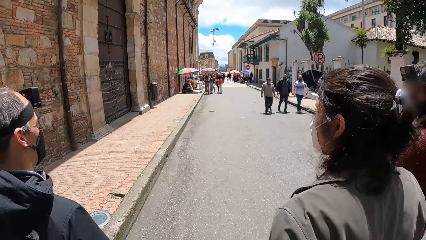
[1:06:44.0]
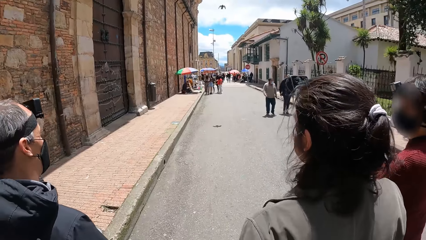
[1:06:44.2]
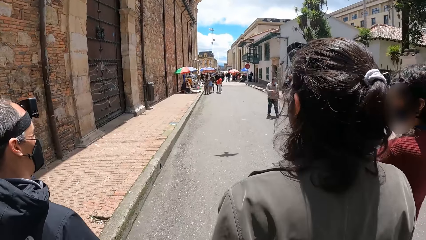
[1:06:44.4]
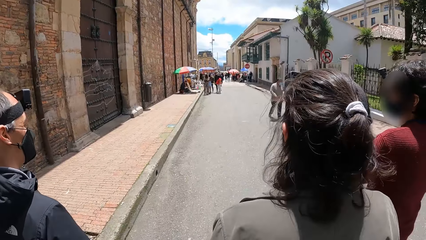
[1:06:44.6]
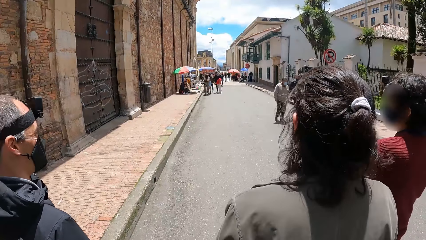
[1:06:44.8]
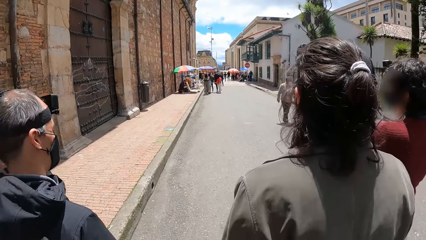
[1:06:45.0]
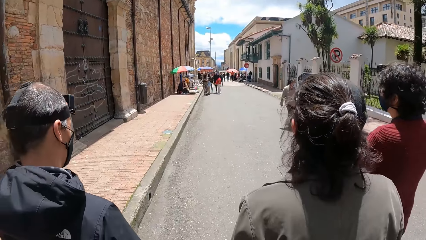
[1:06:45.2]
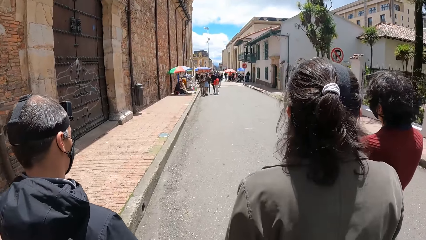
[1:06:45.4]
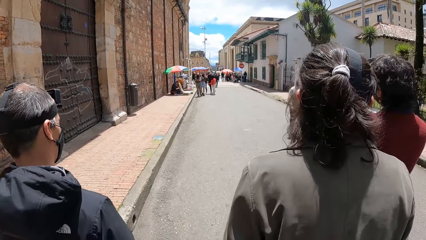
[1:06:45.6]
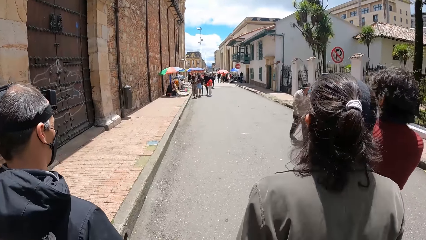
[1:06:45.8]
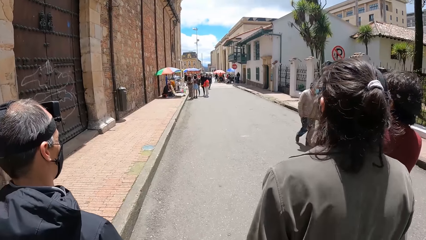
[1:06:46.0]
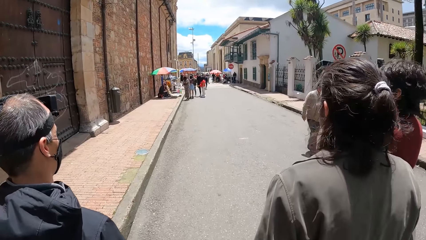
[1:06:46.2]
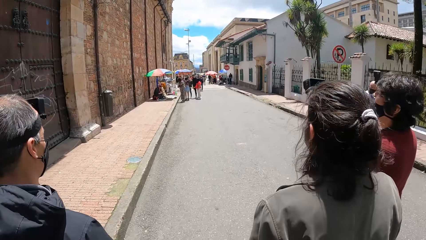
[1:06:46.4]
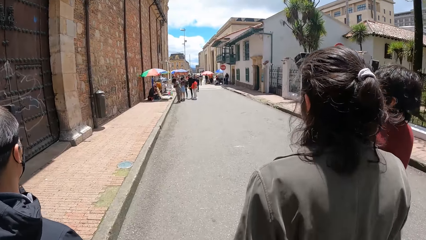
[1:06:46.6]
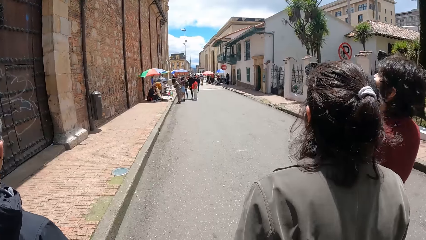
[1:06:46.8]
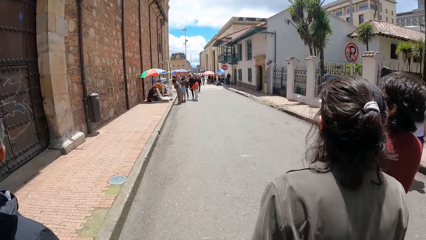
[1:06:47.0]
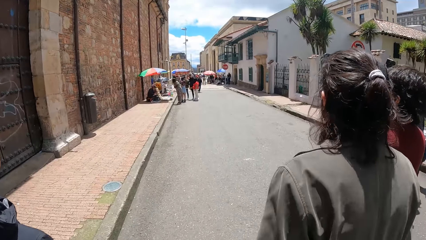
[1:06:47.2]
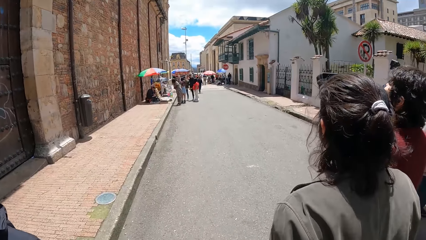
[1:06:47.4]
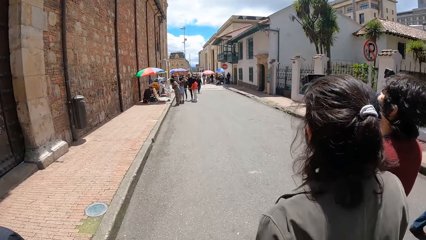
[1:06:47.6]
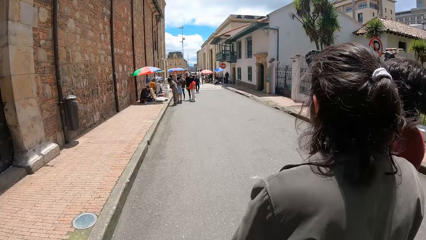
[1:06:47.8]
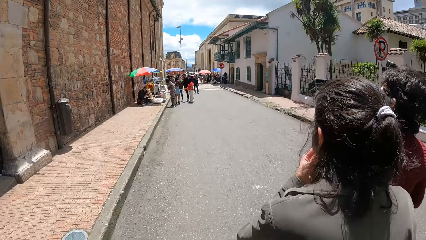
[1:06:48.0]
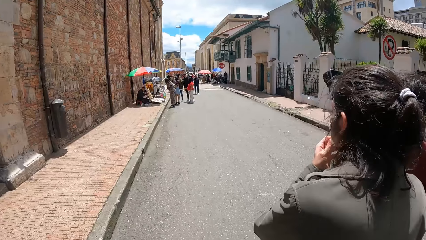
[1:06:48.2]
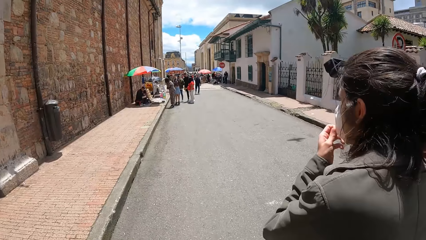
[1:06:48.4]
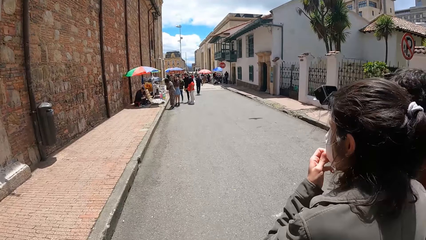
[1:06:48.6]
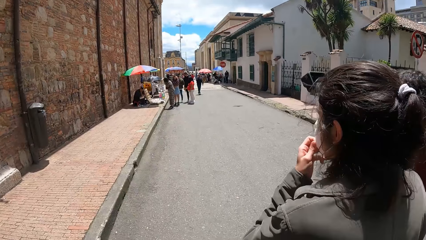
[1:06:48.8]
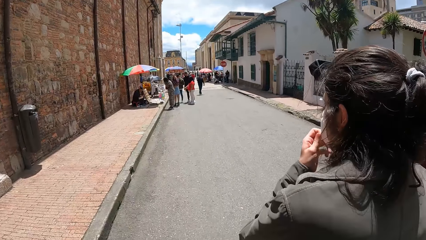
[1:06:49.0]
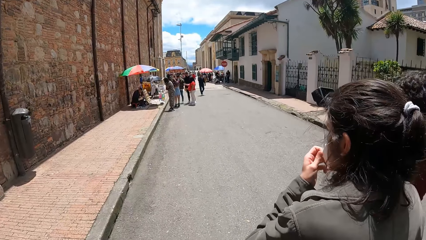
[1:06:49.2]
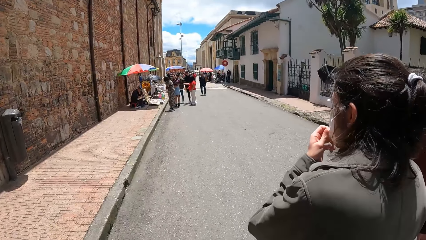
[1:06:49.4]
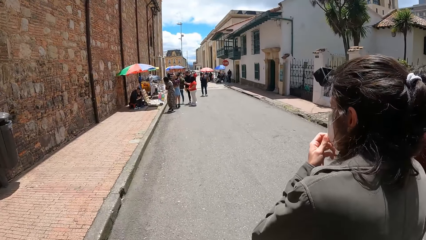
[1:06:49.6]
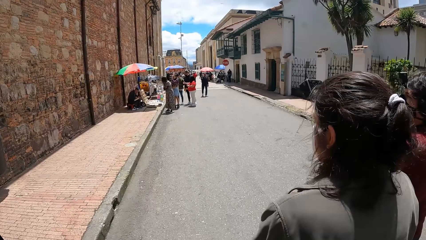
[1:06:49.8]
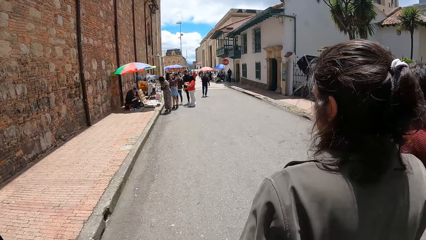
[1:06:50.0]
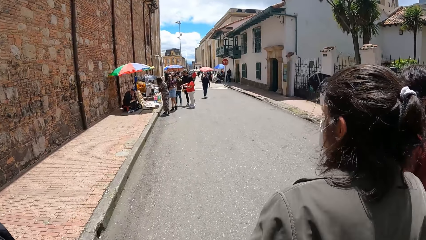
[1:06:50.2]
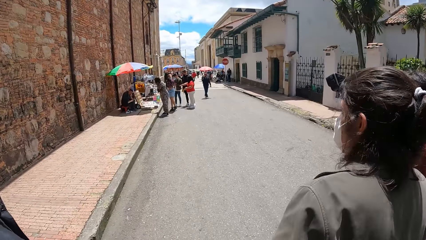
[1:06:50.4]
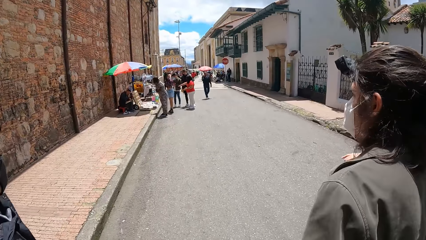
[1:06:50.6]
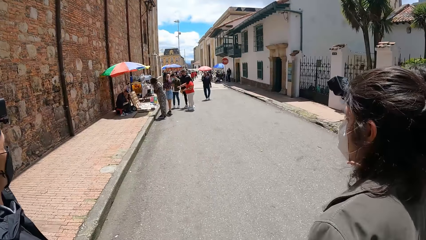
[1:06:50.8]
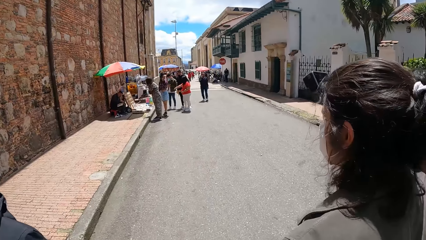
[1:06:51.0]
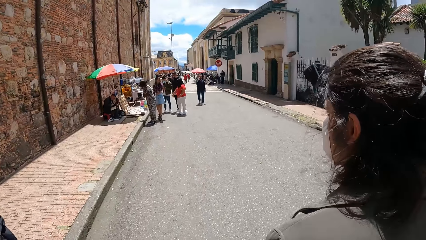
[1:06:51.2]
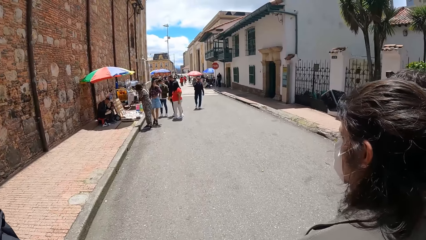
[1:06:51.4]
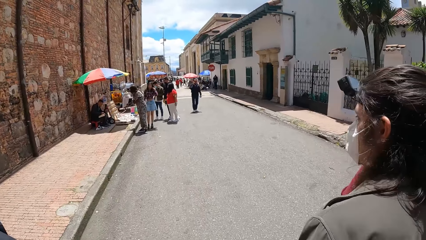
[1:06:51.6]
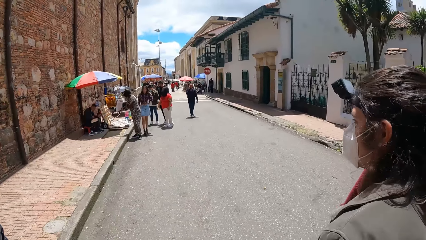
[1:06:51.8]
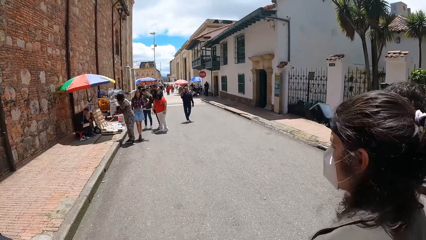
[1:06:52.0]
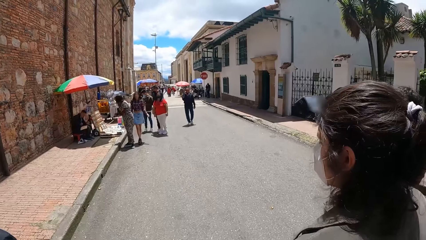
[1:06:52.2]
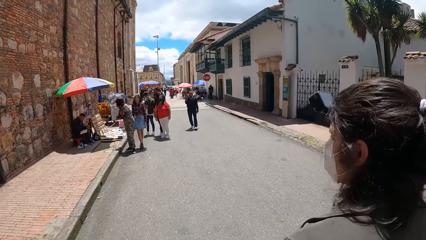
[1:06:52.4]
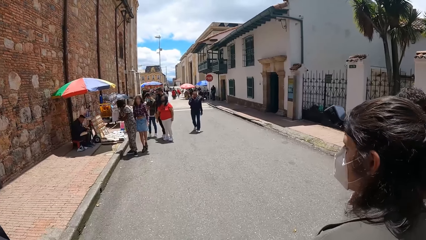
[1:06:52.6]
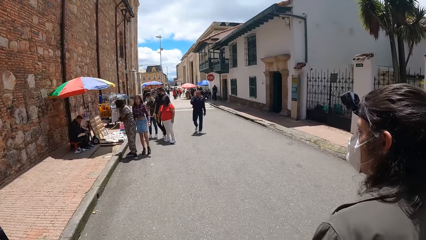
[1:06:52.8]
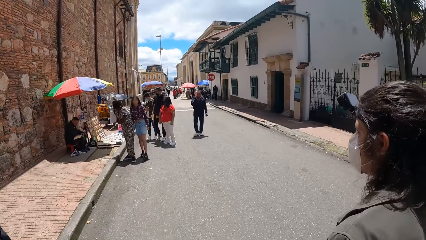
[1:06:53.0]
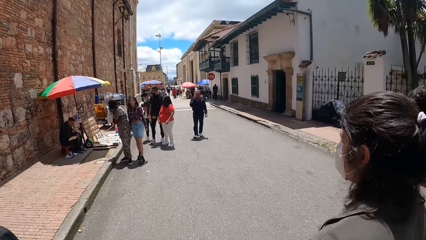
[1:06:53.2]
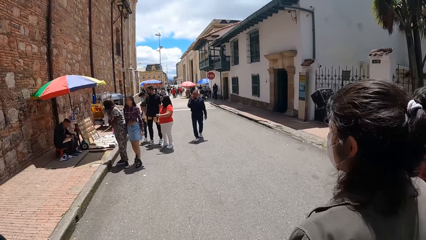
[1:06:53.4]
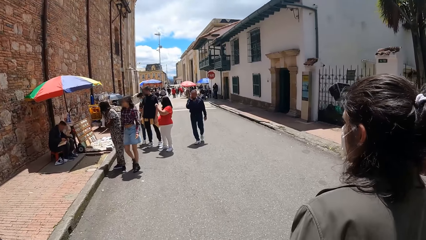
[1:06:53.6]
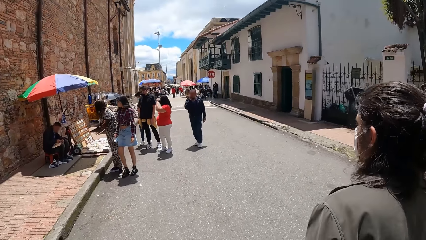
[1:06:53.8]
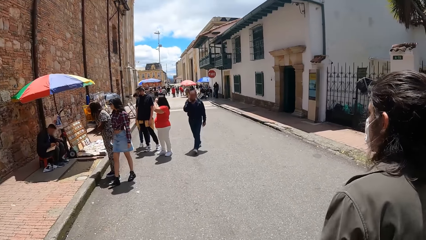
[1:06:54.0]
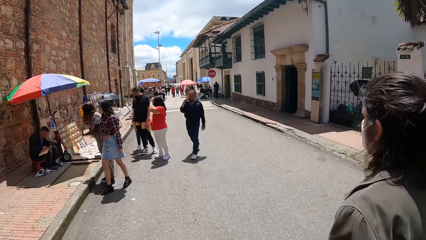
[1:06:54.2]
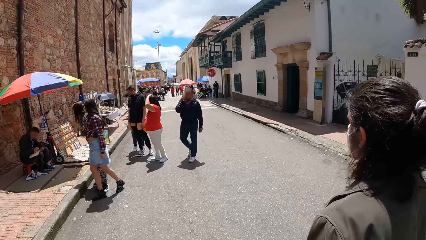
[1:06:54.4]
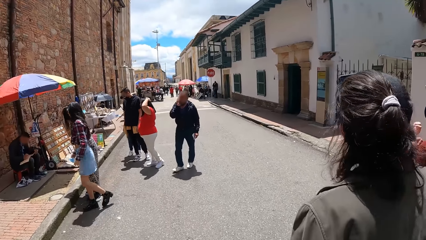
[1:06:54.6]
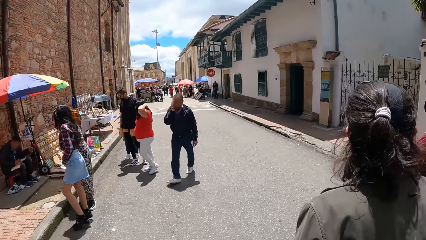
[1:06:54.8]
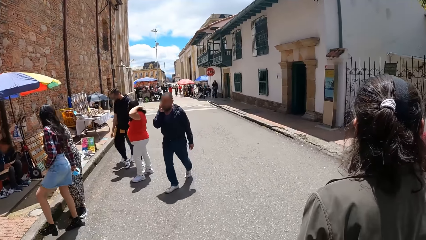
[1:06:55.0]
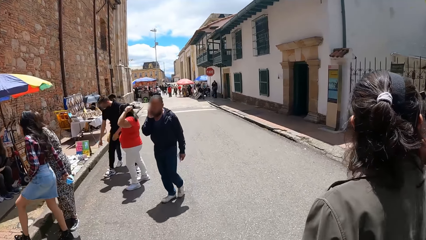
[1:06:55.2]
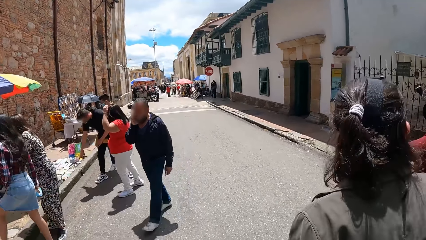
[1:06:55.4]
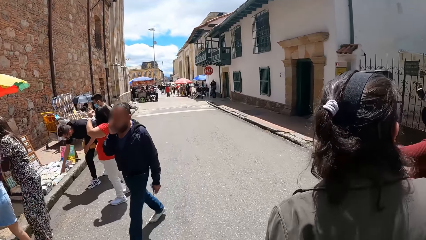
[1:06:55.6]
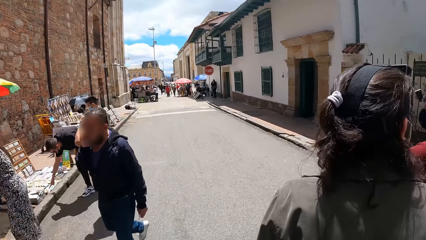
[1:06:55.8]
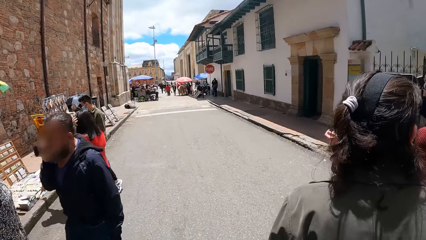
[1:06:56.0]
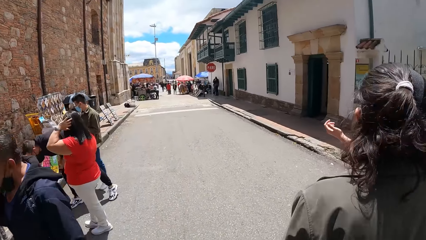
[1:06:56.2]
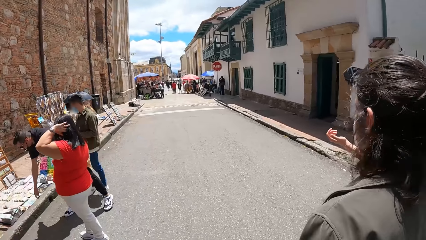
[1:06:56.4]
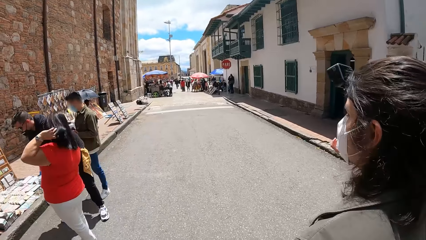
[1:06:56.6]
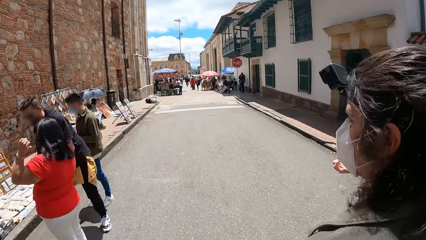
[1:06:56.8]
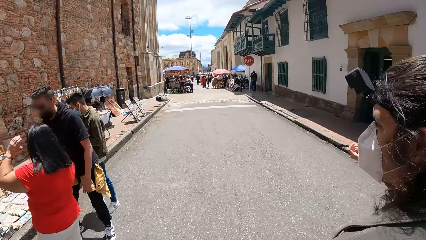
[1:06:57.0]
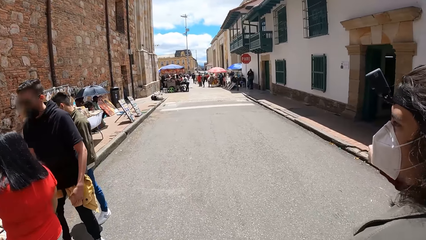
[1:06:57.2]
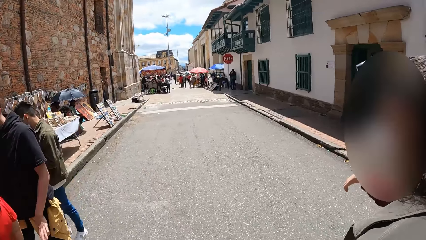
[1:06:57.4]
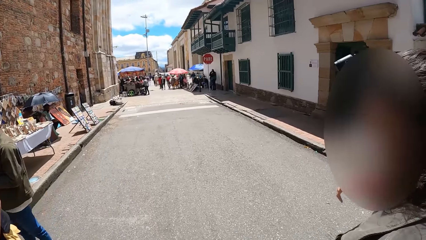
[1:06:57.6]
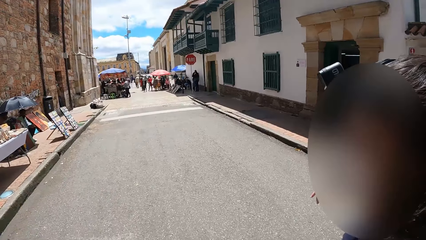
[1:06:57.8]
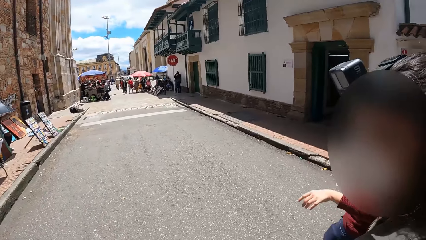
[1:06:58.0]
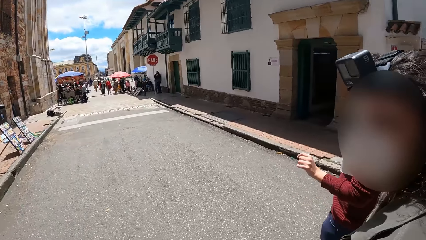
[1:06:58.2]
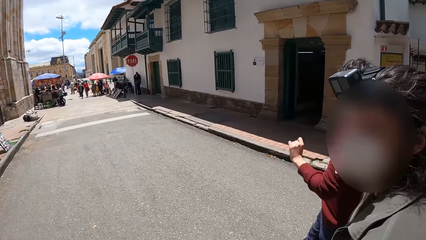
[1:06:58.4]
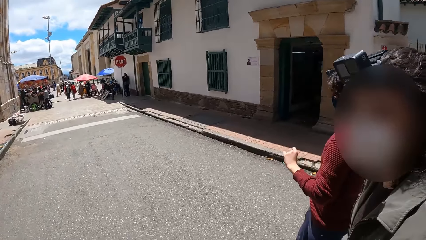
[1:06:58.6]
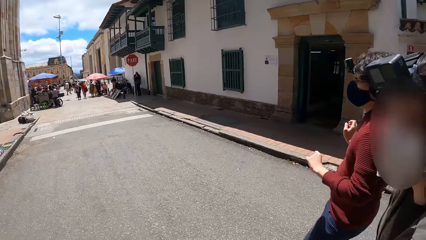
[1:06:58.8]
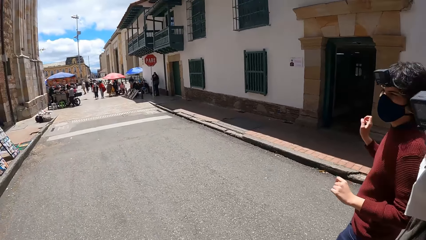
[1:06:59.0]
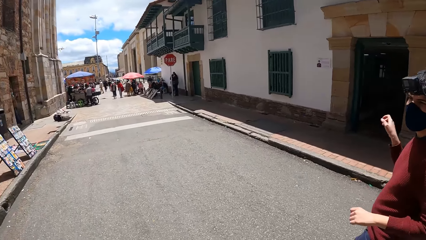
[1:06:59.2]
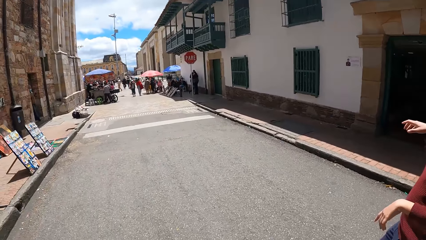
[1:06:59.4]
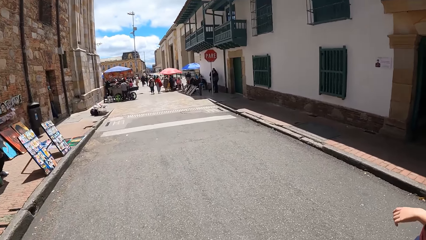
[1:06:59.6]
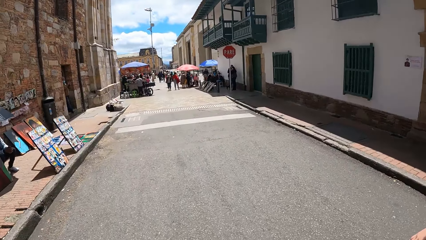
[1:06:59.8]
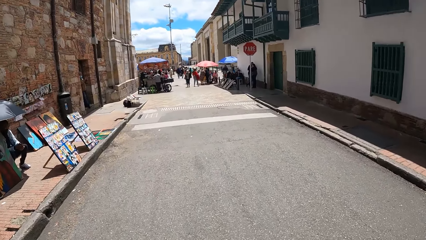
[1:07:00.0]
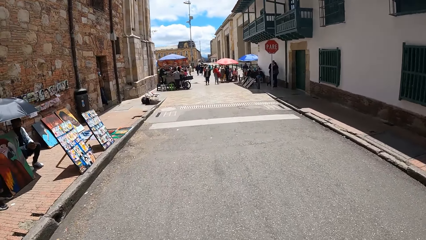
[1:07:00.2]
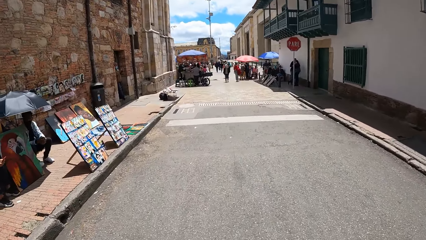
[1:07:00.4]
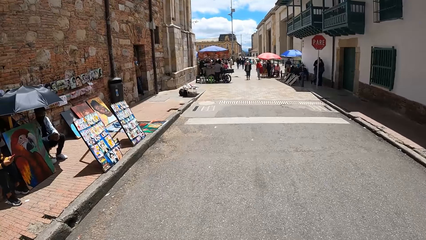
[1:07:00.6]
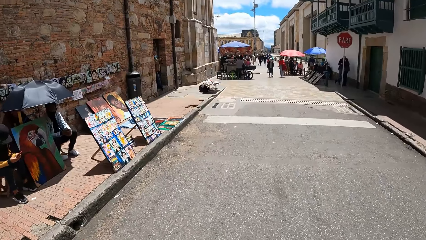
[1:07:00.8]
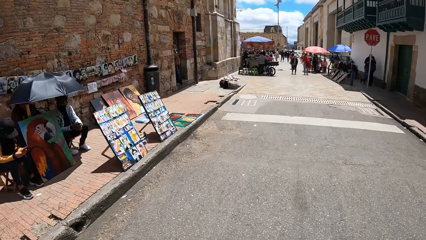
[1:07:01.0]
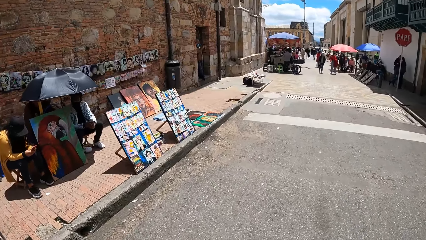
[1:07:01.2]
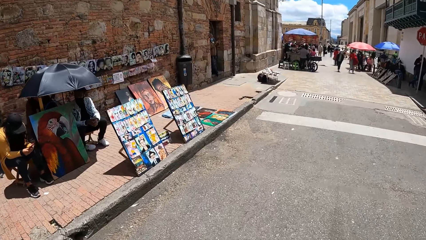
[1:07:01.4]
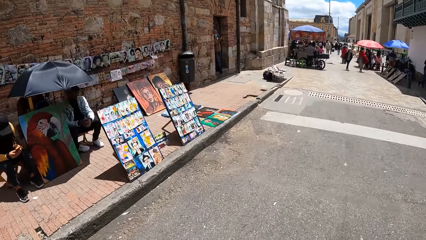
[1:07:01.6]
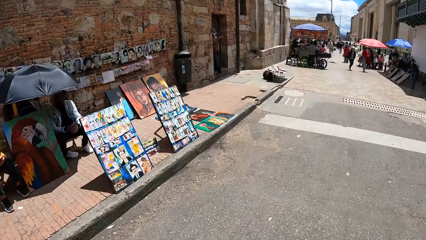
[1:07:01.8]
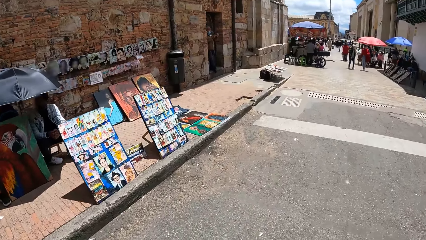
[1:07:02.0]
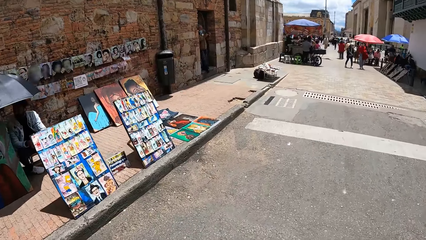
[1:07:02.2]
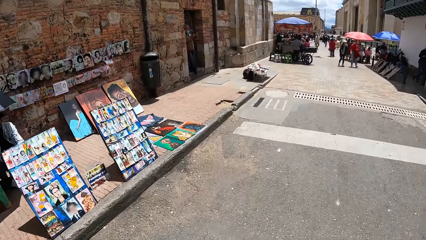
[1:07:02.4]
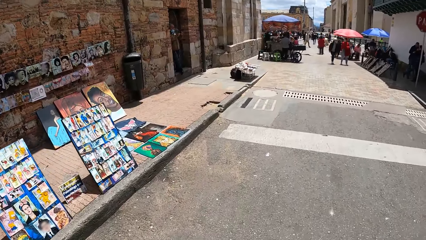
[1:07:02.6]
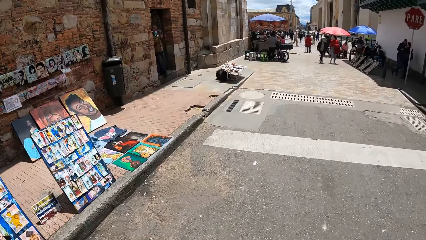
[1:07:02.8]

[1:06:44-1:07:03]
A woman touches her hair with her left hand. The camera wearer stares at paintings.
